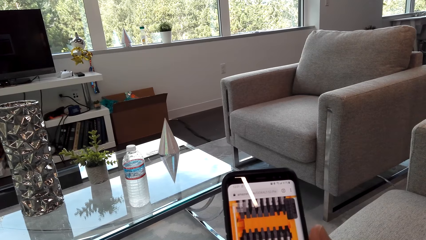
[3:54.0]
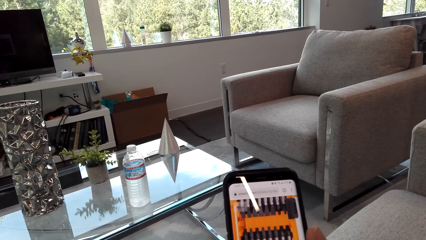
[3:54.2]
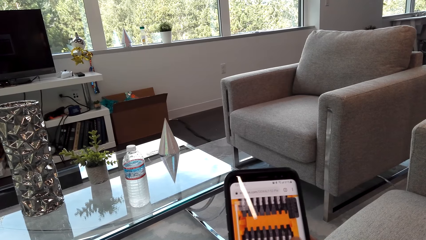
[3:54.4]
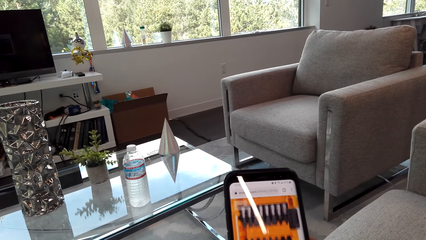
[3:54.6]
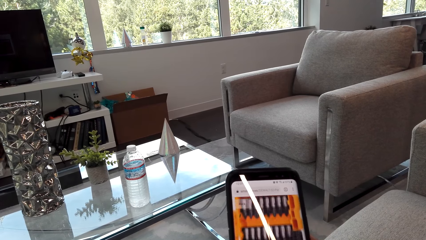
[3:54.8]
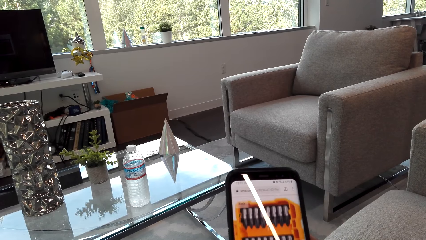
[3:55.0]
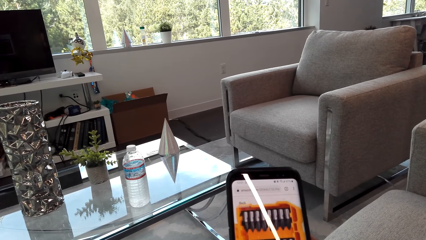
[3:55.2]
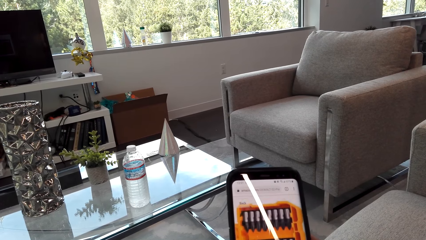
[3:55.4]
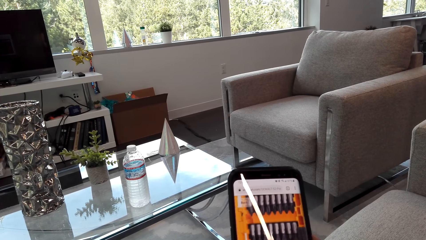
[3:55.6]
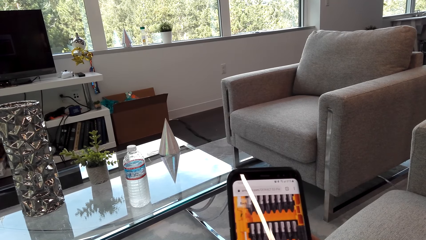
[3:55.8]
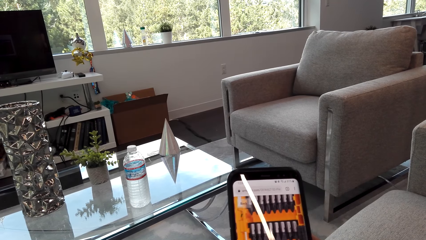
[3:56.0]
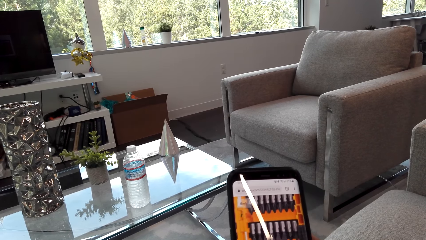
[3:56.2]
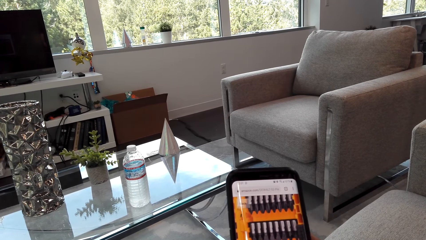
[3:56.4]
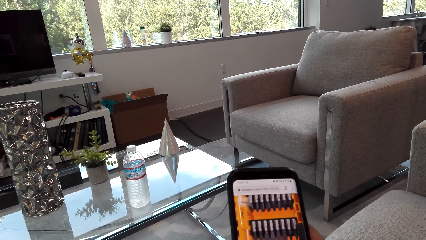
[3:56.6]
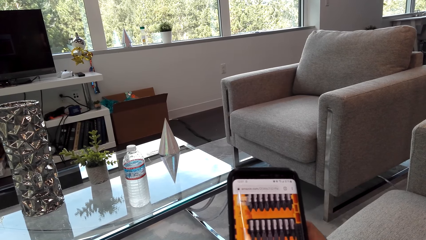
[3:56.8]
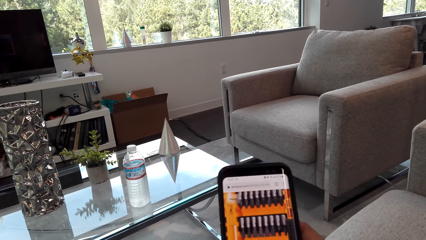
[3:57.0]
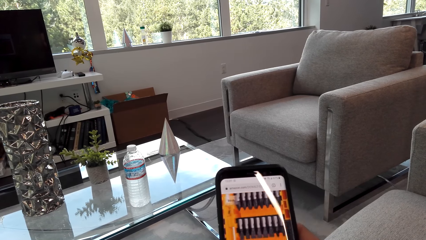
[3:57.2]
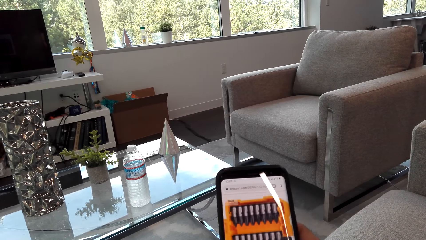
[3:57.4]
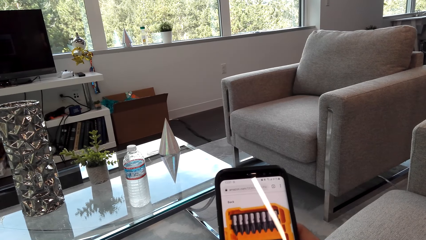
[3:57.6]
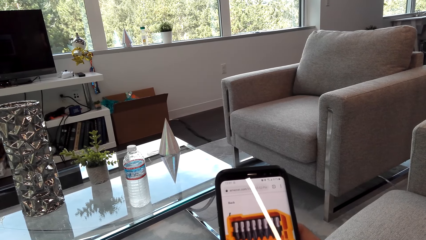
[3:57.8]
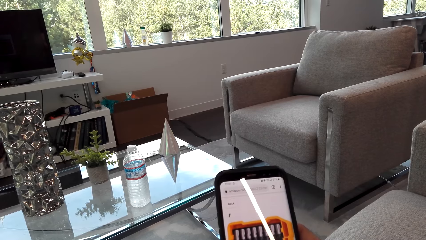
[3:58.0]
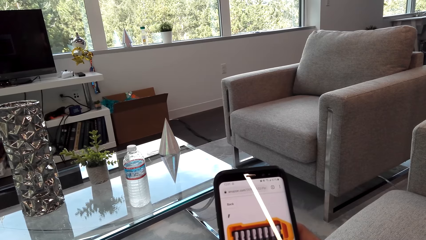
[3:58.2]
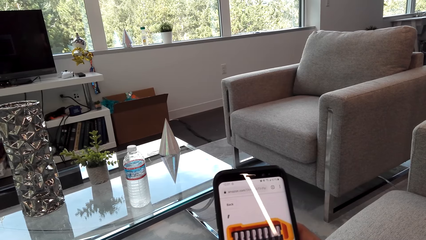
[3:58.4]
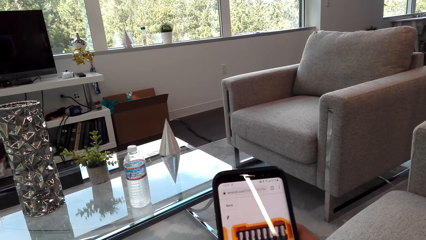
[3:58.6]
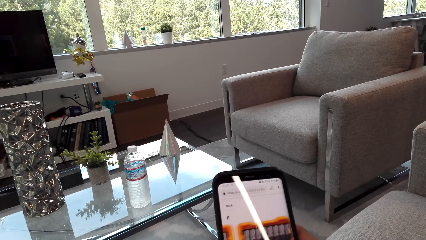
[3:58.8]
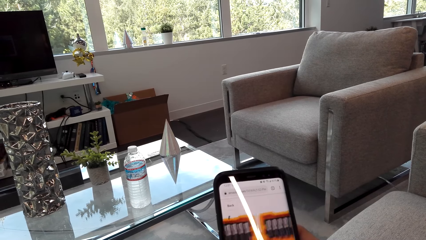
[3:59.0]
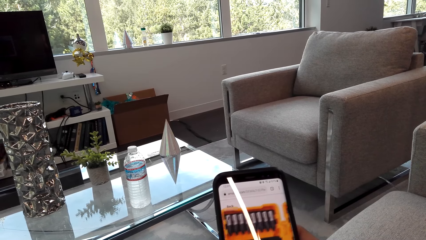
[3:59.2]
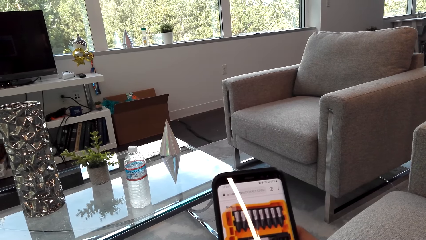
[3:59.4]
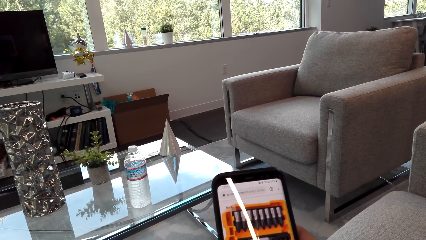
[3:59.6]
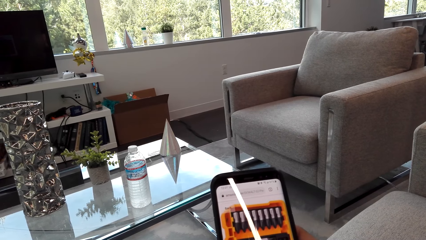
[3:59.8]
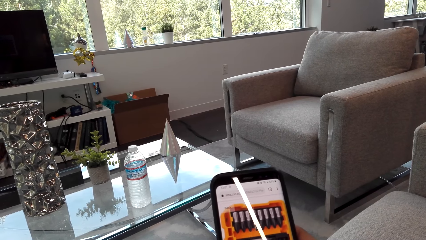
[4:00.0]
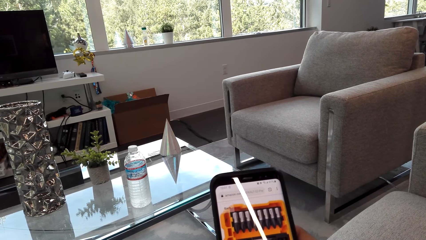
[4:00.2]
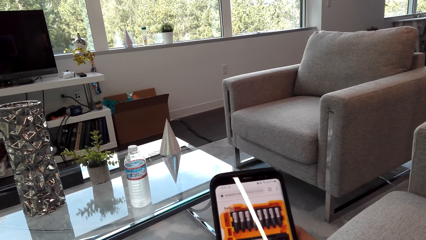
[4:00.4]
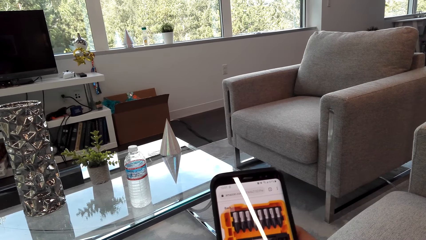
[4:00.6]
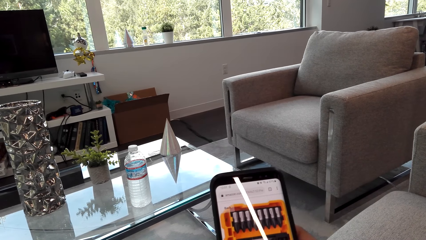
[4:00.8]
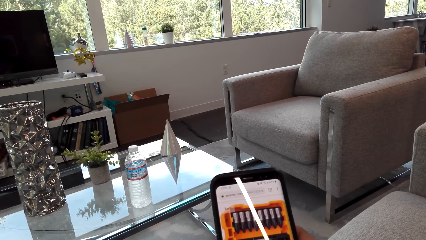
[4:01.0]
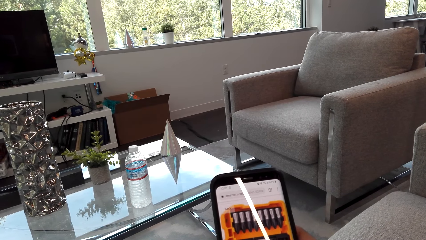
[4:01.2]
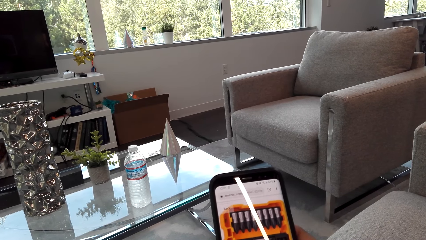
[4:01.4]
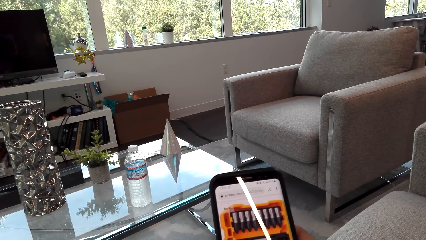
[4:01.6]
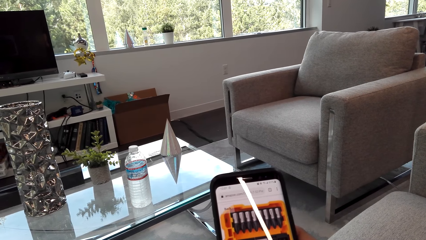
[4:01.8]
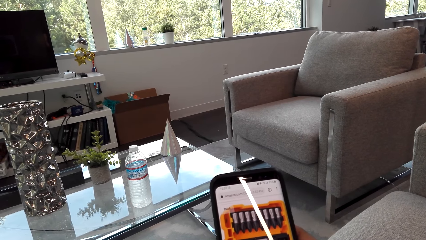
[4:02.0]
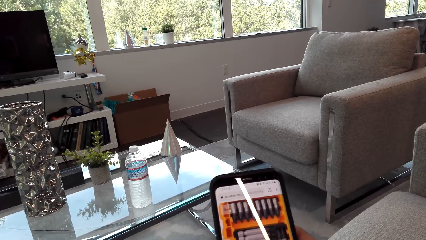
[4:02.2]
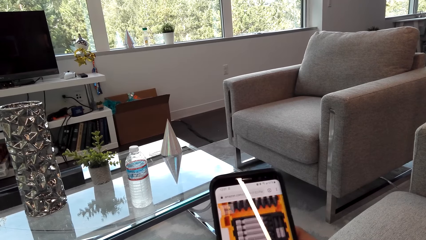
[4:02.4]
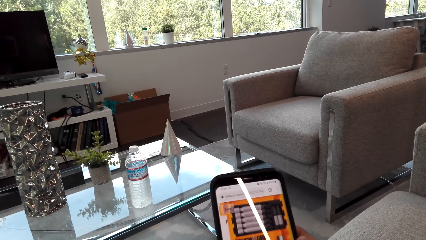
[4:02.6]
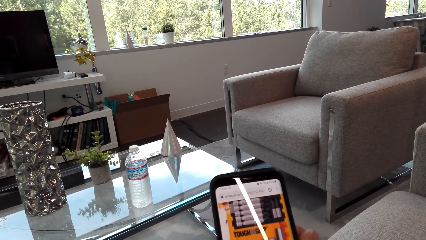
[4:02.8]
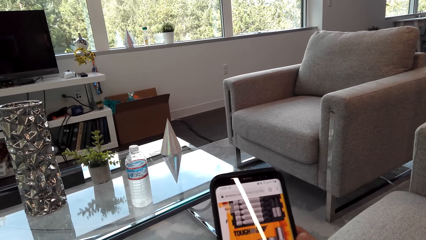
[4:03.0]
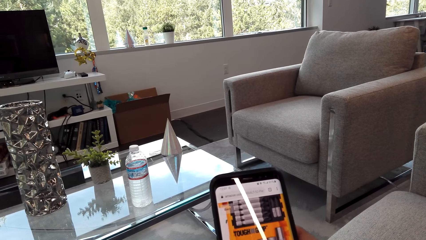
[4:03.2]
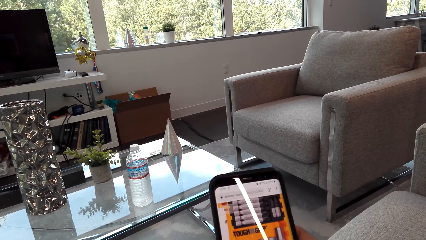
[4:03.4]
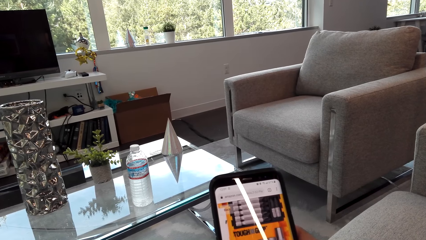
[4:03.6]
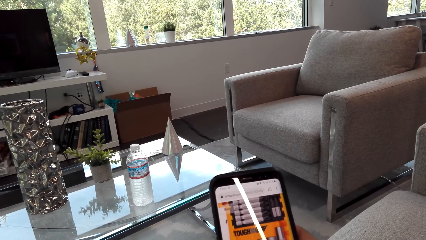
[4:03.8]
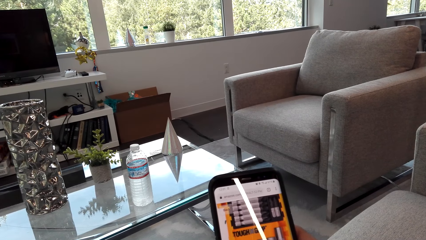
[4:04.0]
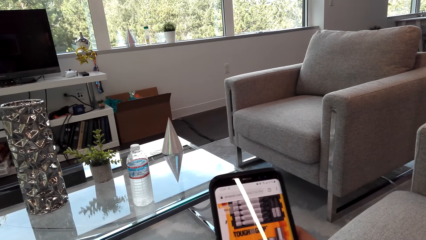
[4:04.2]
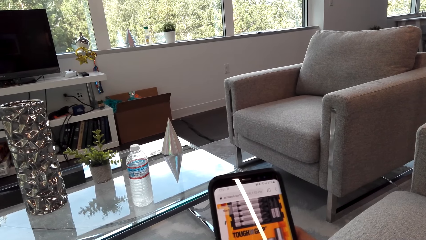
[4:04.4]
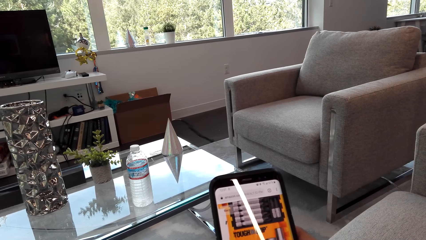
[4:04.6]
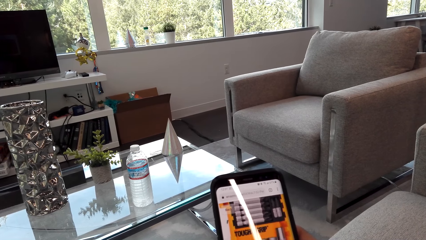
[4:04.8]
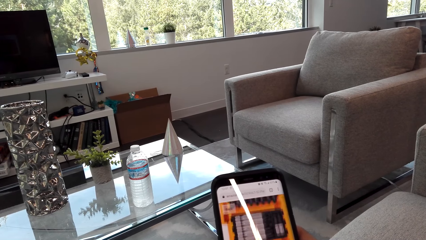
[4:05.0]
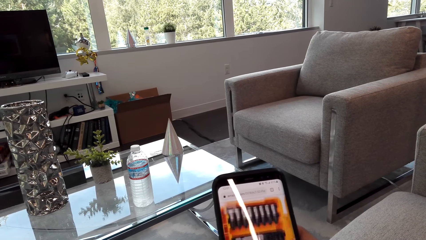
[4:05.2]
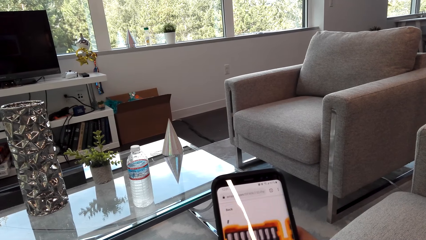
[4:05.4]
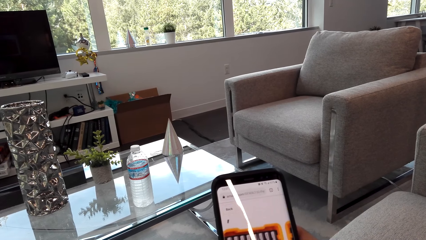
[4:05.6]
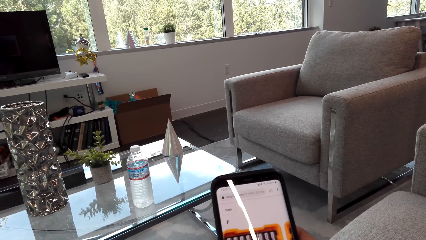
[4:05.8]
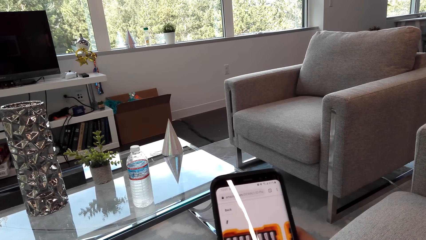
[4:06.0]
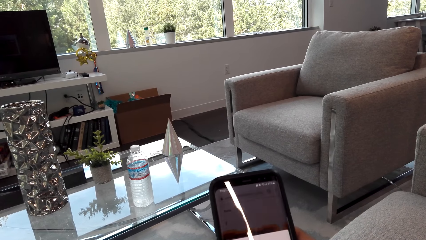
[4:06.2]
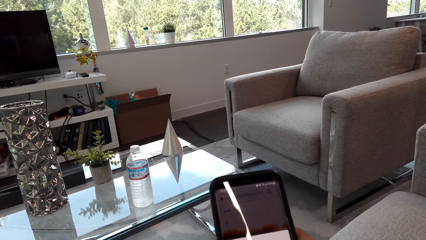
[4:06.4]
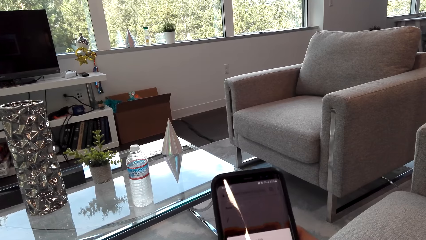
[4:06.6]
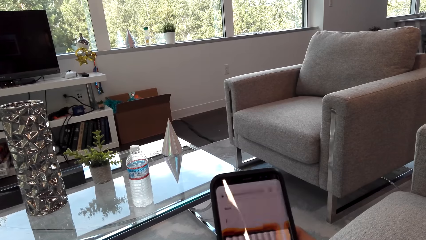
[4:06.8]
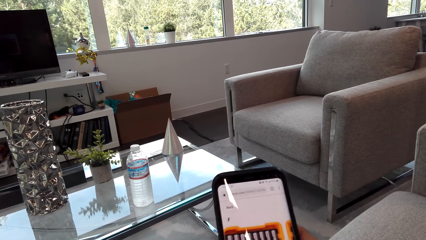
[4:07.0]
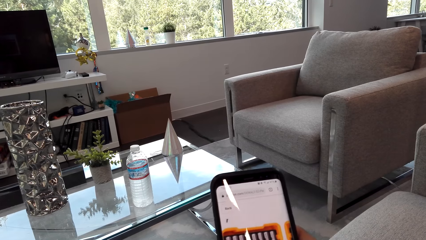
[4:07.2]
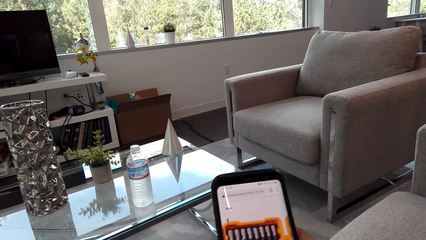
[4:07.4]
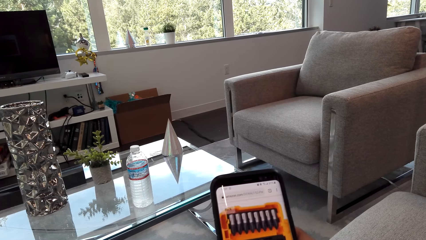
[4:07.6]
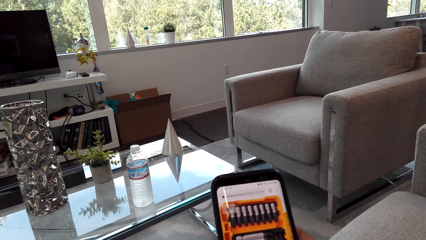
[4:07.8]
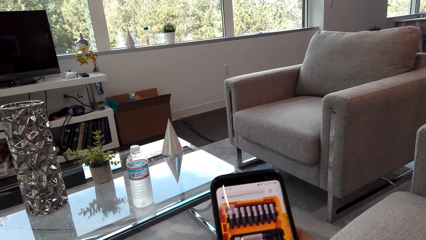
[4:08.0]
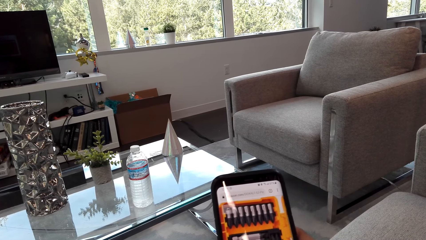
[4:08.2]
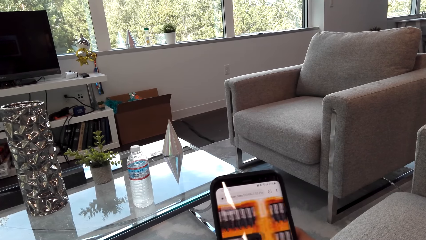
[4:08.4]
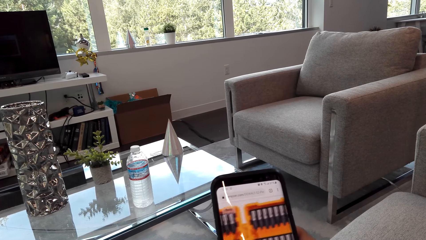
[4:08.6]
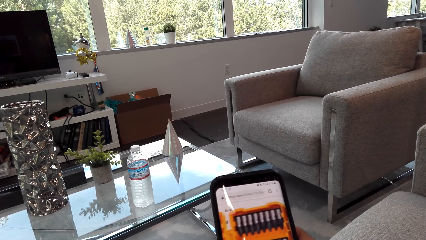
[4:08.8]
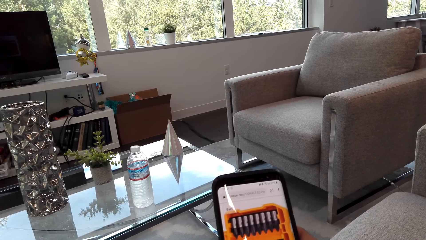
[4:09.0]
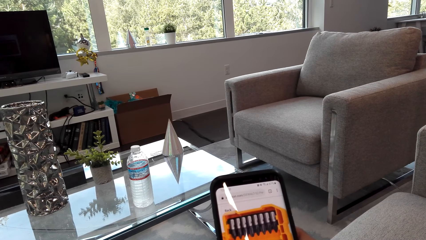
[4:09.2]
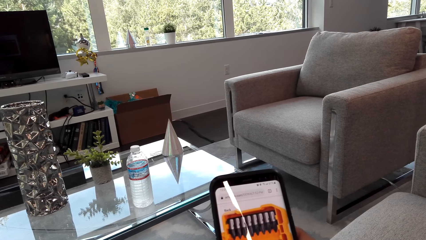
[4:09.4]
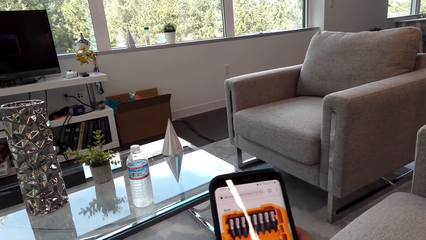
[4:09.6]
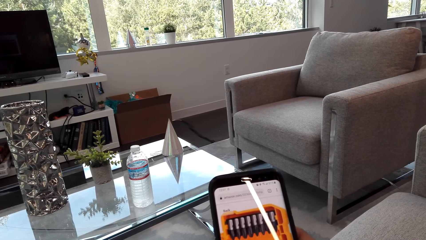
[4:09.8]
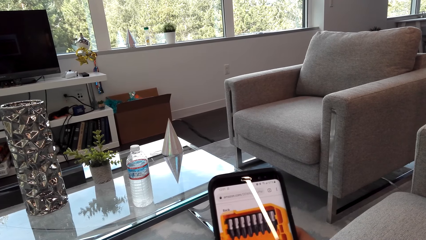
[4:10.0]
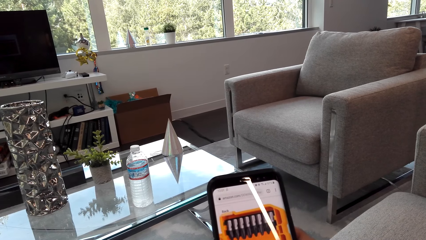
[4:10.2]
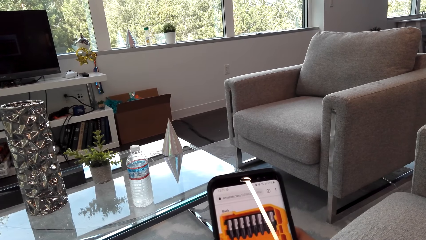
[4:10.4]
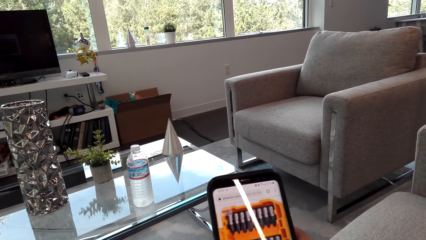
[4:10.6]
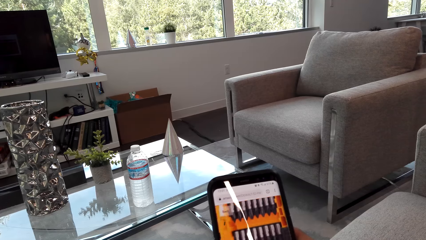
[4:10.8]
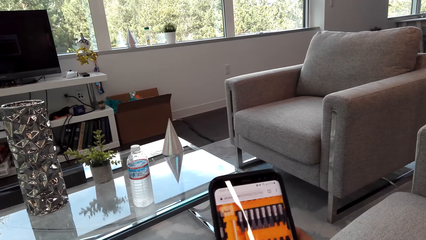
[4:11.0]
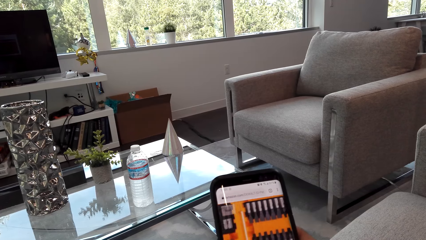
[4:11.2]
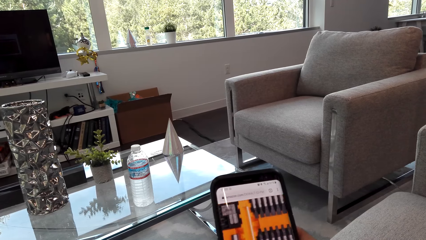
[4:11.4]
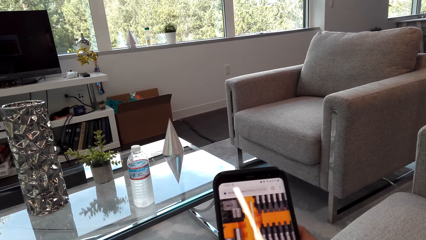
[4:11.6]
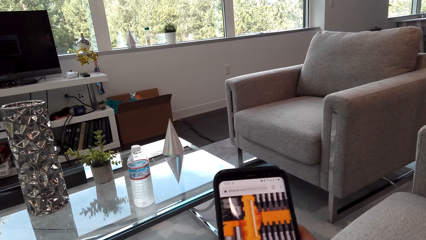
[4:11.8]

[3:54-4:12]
The camera wearer scrolls the phone. They scroll the phone repeatedly.
